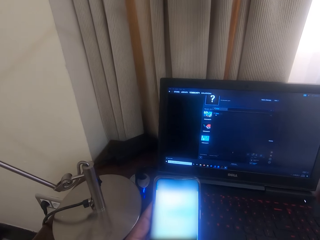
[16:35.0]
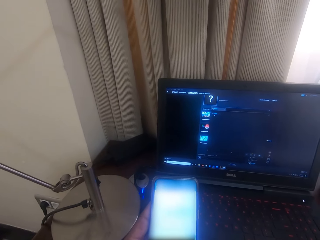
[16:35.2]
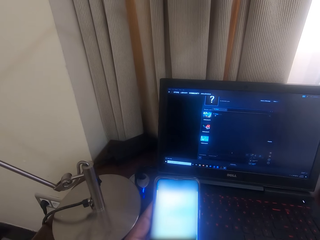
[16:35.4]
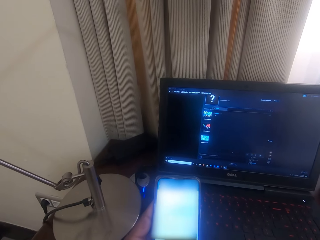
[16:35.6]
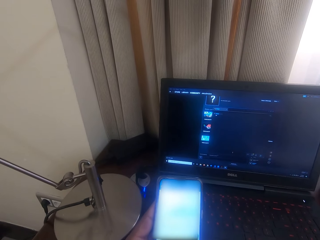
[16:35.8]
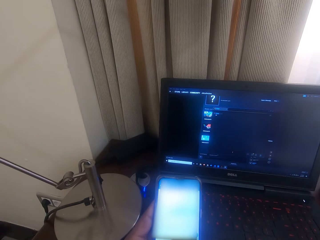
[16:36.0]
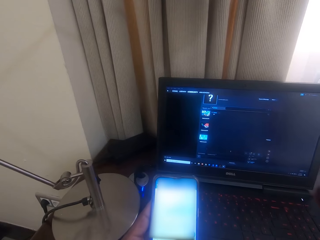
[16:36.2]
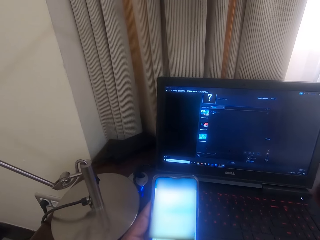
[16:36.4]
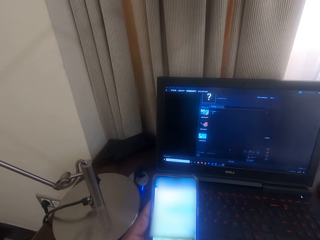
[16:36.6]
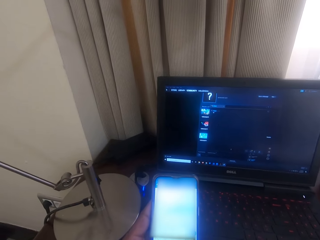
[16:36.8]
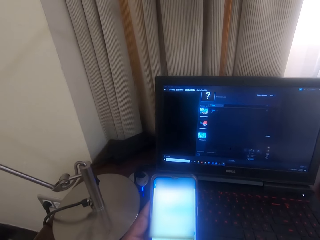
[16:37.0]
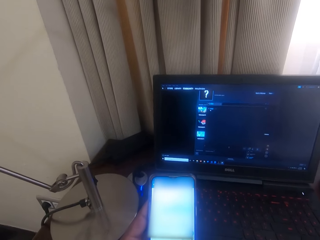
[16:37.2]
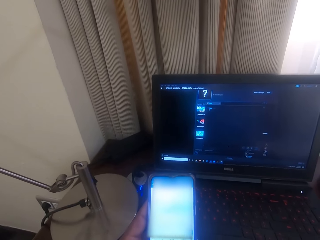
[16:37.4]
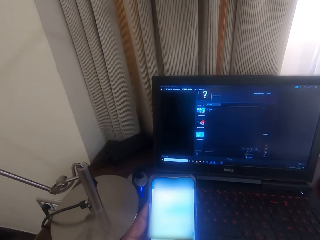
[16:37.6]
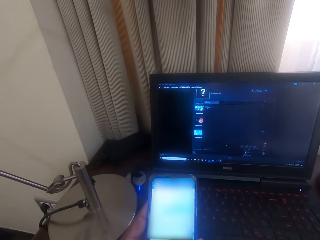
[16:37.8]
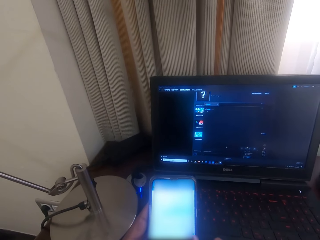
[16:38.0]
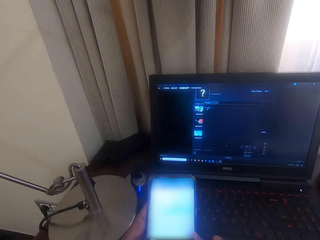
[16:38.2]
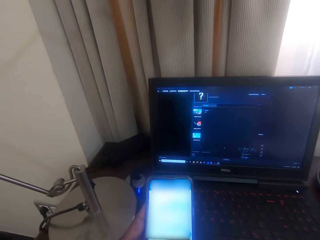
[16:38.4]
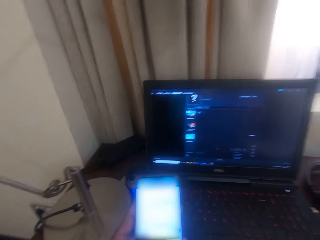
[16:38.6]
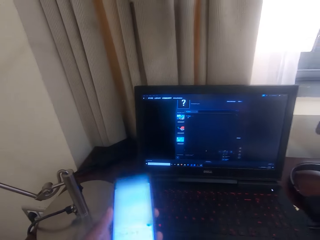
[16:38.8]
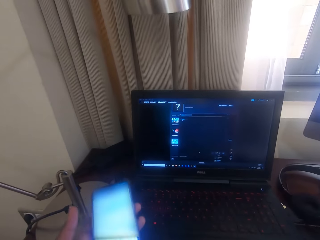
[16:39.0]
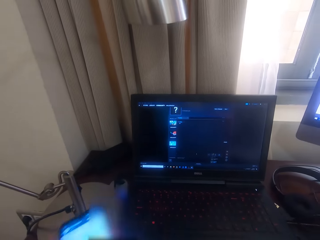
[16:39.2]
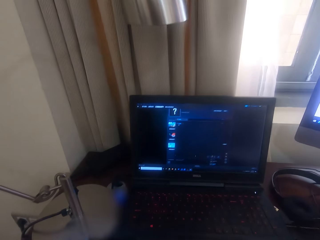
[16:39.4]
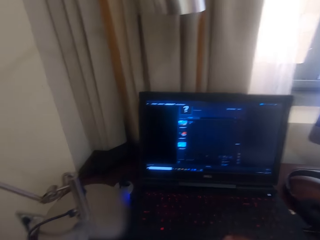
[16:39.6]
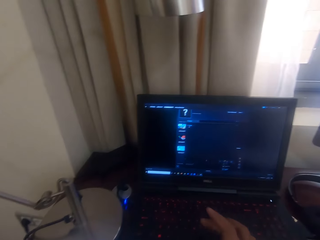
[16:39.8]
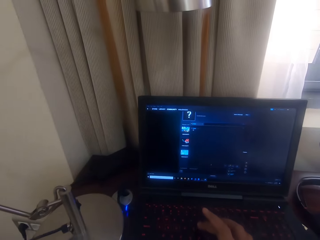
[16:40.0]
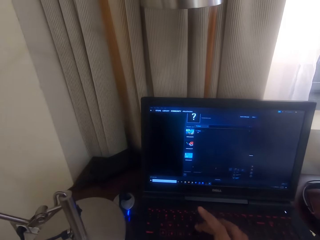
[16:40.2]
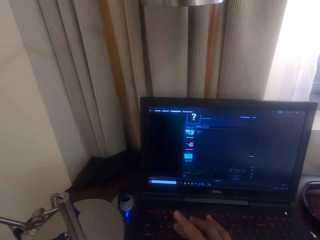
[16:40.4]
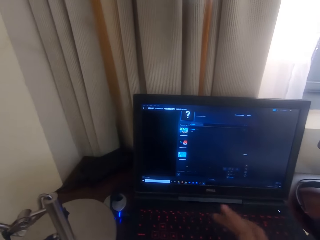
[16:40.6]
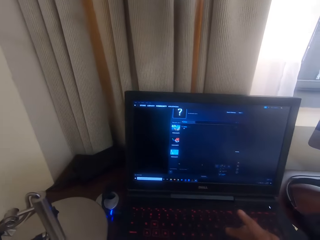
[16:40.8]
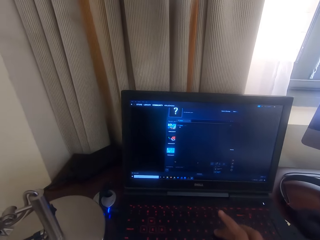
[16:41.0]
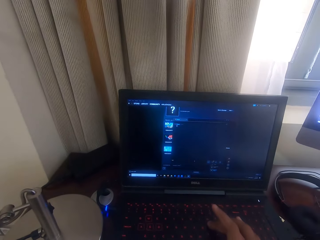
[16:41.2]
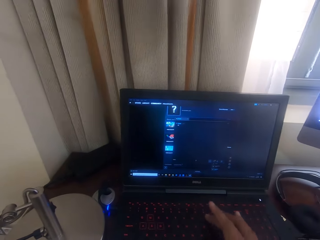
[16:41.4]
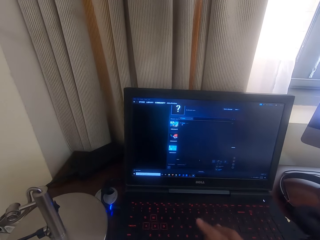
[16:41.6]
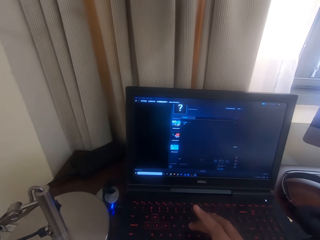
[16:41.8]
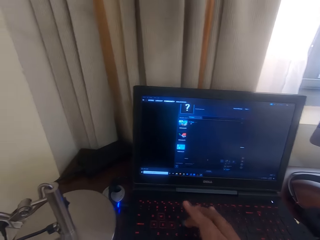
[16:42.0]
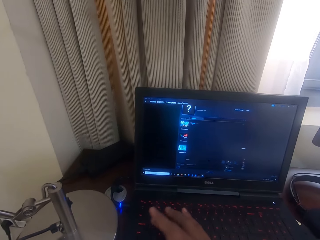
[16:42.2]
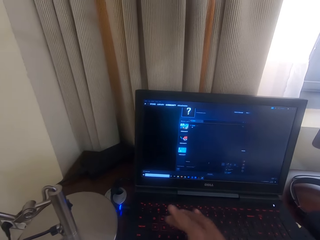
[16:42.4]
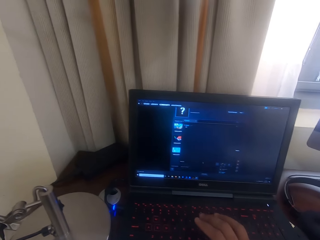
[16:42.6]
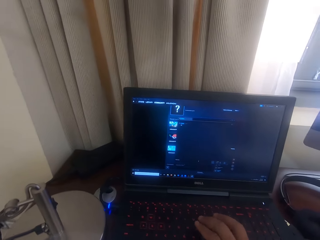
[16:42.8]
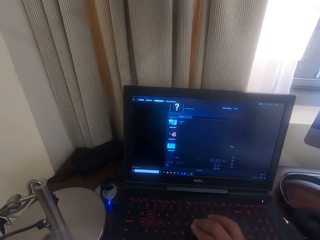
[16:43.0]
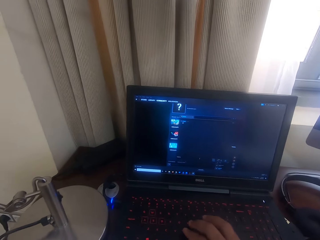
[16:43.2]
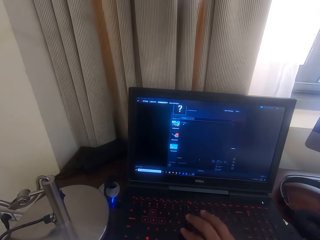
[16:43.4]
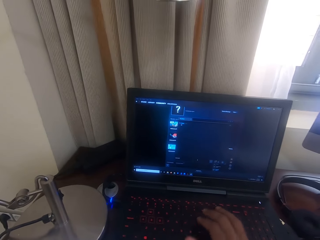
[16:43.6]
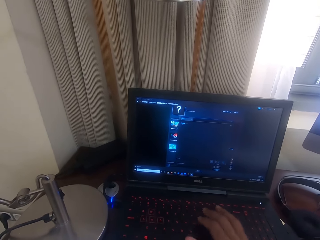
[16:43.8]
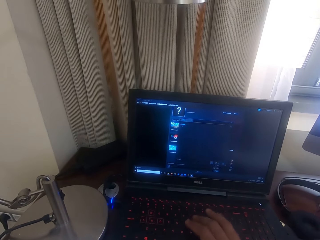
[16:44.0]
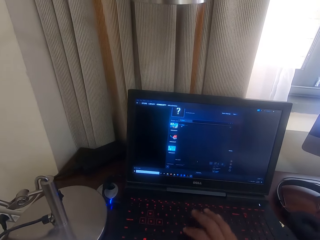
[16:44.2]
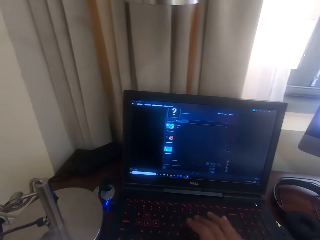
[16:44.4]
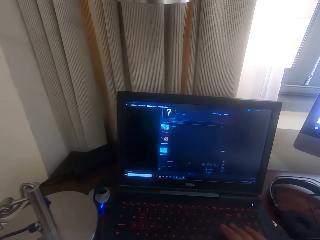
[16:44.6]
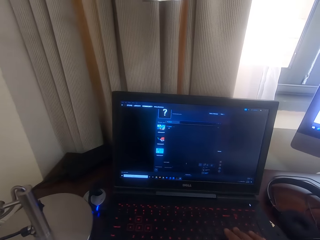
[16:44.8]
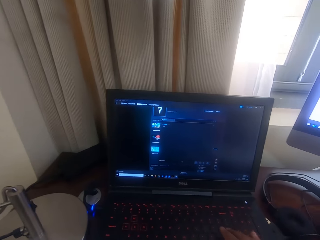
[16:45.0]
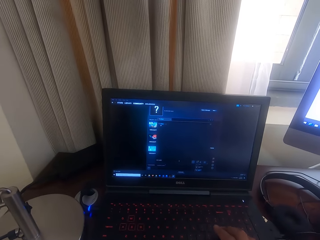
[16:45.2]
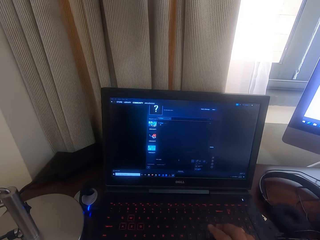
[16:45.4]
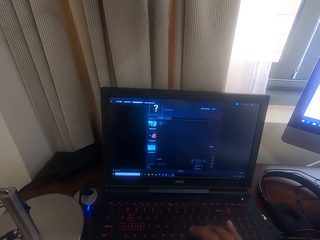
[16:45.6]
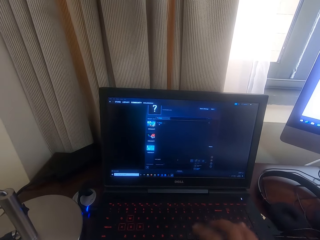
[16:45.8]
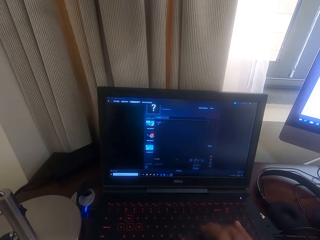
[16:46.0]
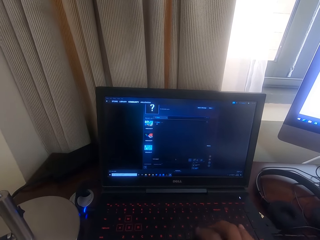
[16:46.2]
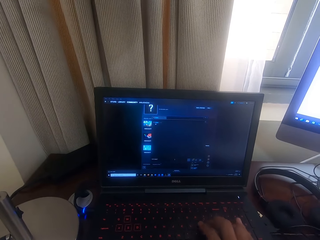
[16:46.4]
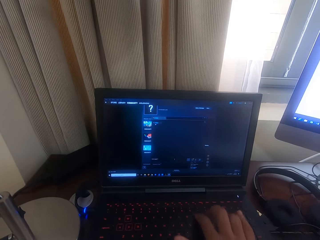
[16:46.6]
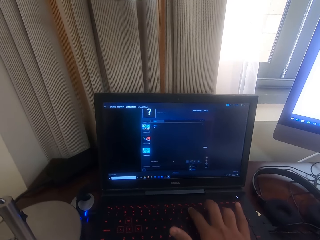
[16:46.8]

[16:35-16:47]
The camera wearer operates a mobile phone. They operate a laptop.

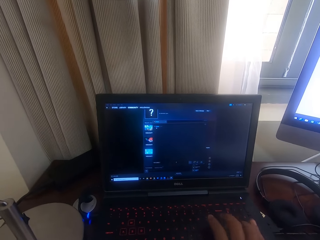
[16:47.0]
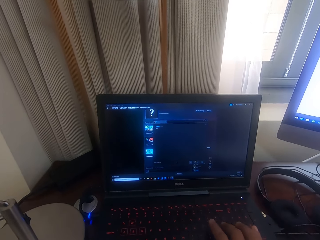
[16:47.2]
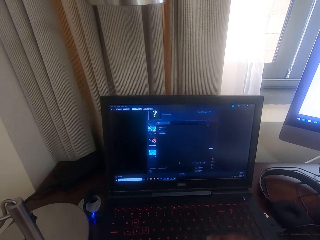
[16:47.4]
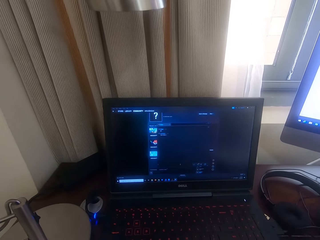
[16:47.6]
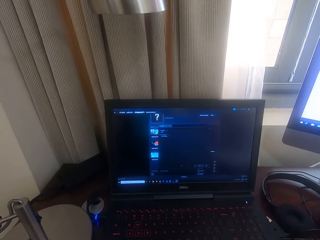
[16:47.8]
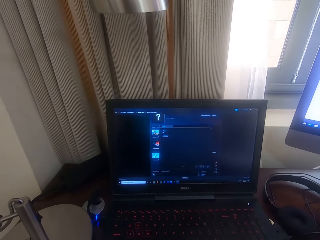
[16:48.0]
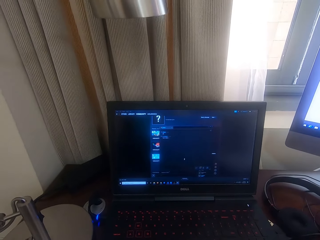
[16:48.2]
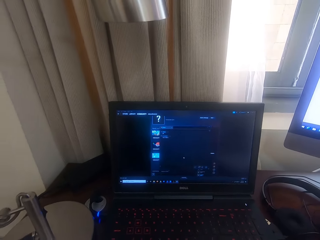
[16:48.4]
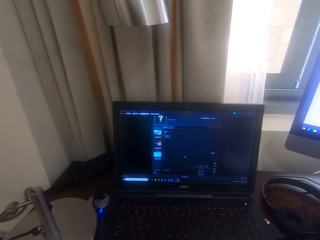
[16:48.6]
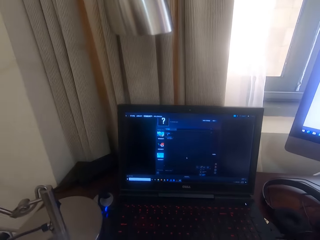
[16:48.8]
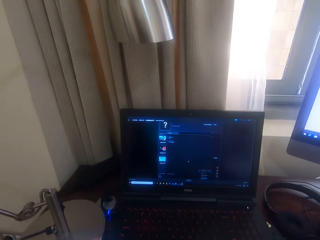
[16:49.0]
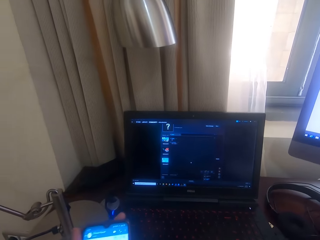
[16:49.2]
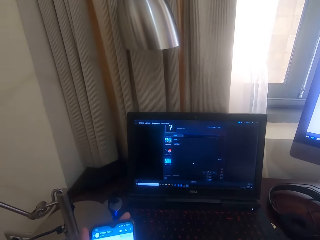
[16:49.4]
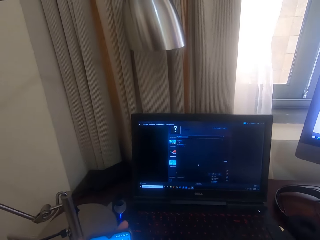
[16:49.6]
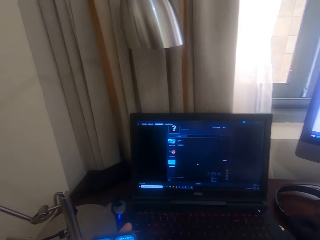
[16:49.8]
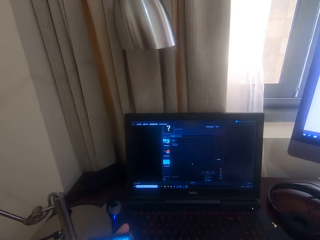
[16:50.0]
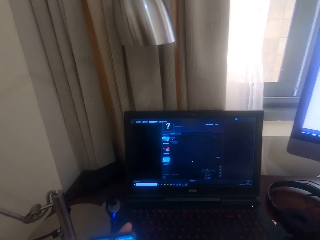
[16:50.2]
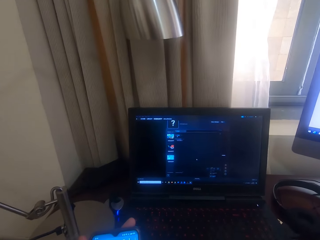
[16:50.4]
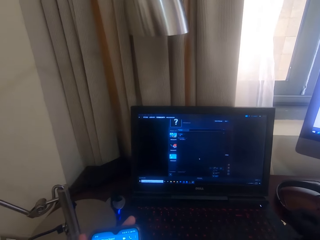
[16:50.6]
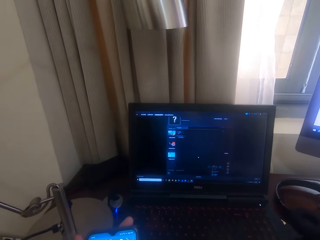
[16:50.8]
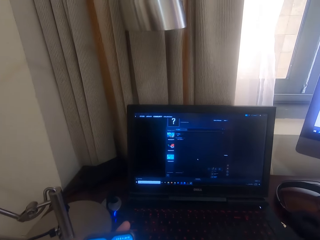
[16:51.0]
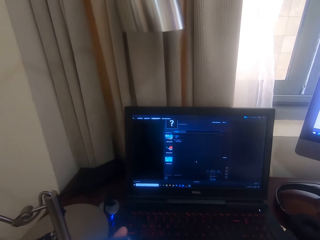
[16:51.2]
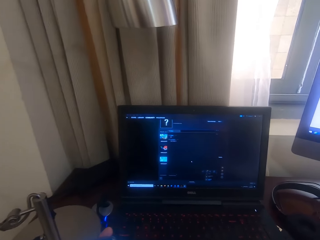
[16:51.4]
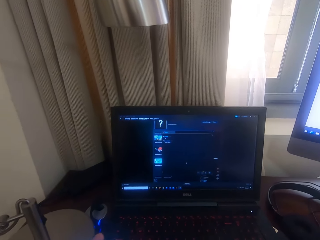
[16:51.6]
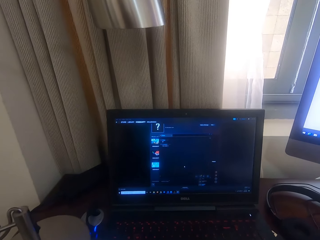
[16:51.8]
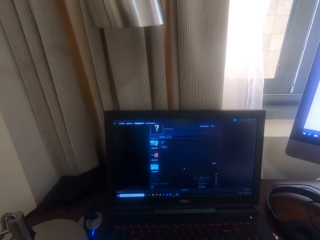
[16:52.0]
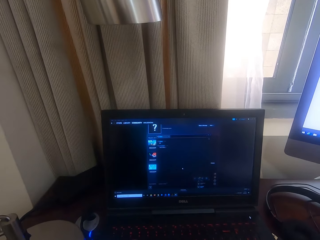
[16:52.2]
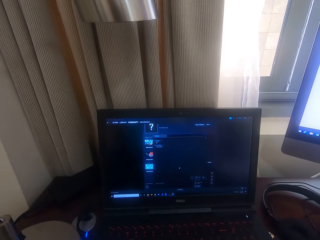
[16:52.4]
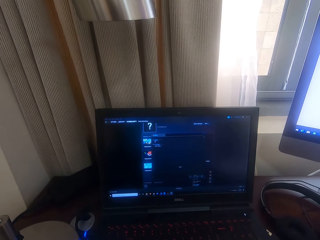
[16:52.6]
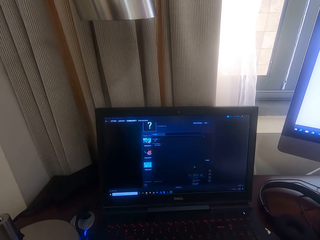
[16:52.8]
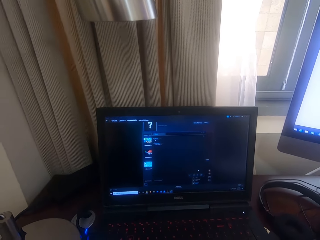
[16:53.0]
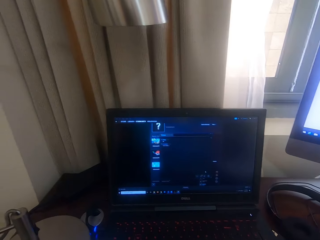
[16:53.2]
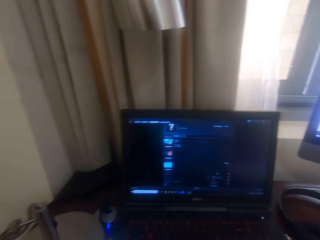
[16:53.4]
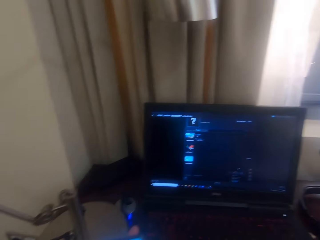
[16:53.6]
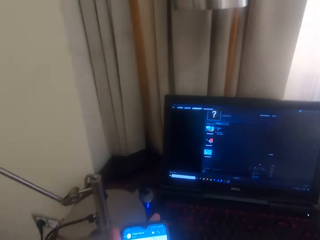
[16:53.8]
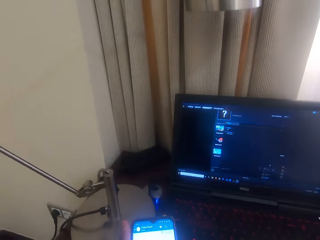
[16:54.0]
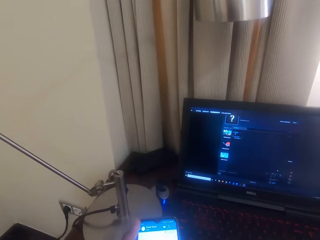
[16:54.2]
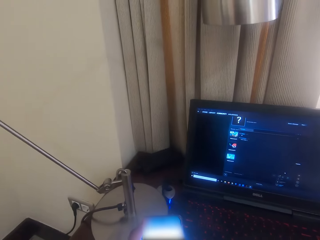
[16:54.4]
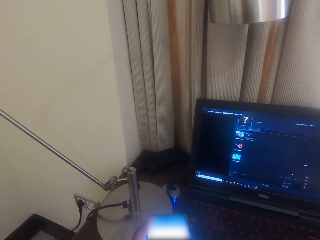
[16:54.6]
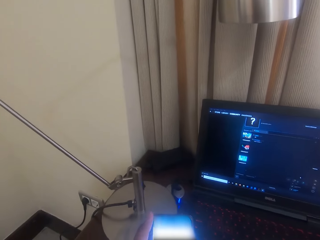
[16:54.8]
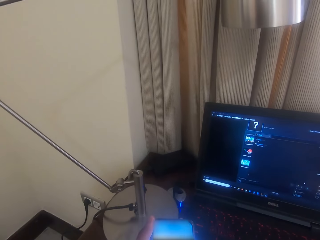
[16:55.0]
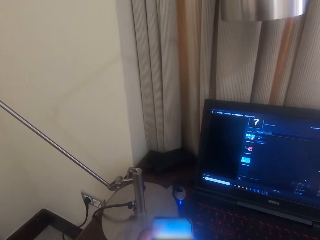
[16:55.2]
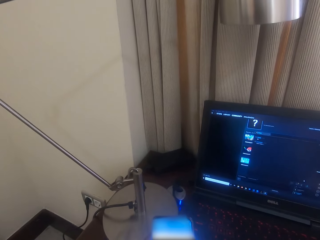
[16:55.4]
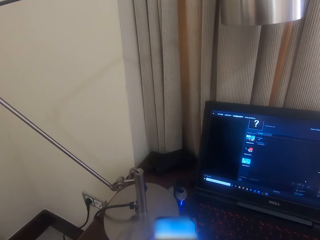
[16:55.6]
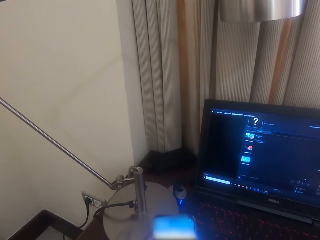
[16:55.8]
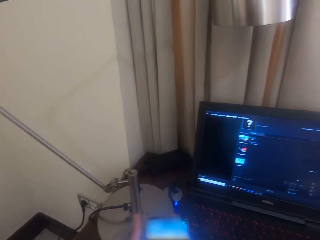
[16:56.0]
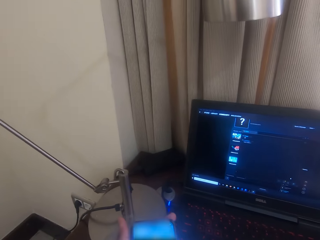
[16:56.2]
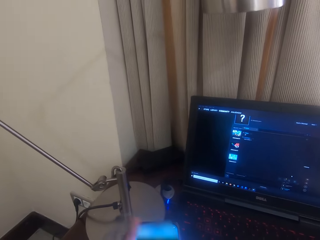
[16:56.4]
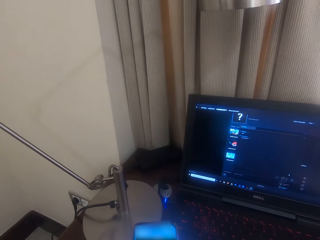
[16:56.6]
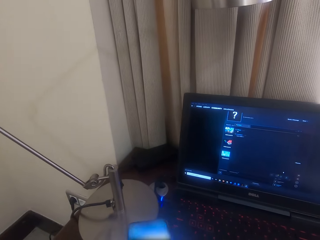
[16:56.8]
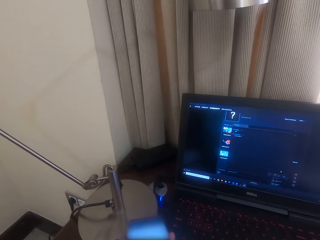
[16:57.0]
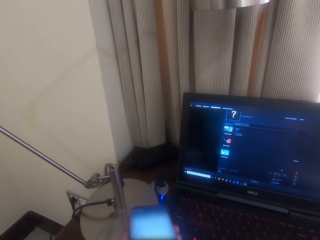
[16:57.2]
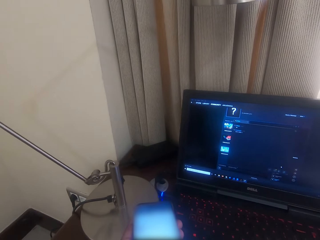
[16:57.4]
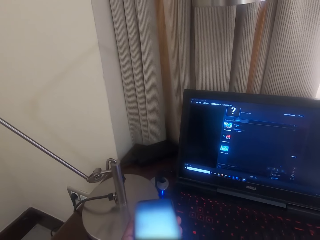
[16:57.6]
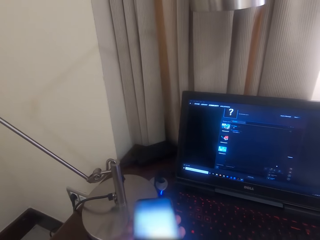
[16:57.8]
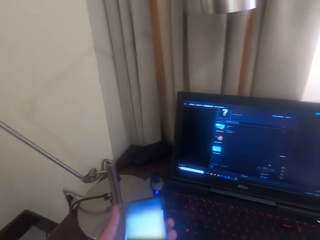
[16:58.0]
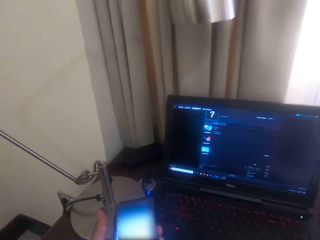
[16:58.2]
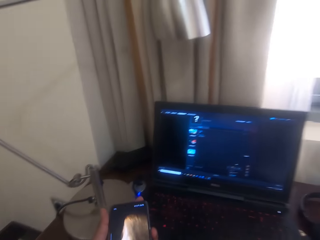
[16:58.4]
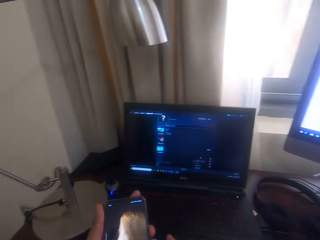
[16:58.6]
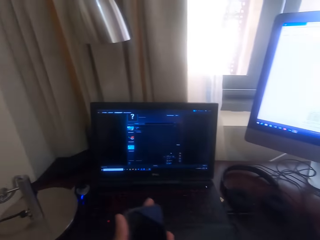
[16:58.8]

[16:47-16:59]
The camera wearer operates a mobile phone.
